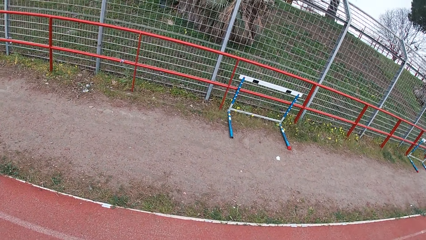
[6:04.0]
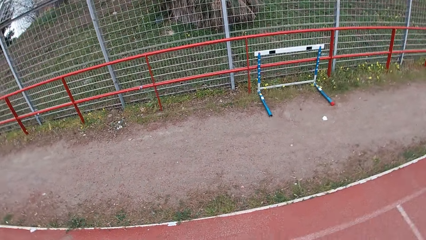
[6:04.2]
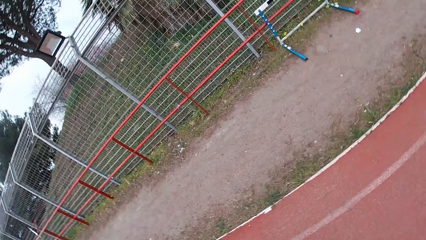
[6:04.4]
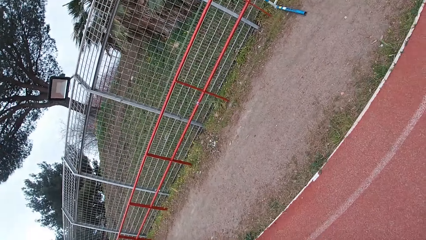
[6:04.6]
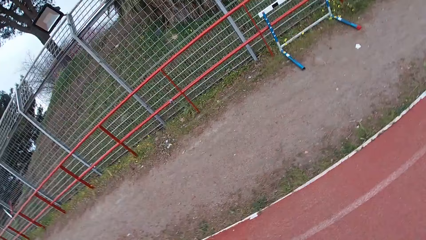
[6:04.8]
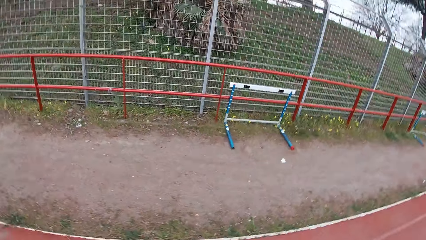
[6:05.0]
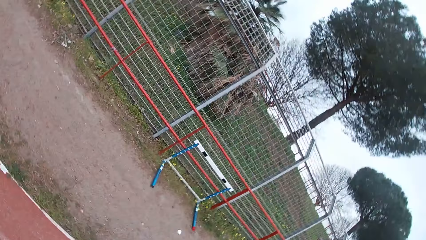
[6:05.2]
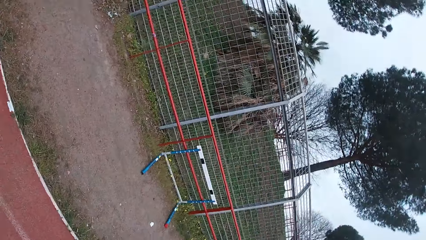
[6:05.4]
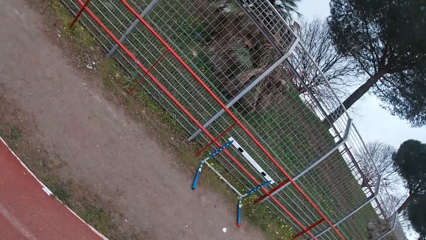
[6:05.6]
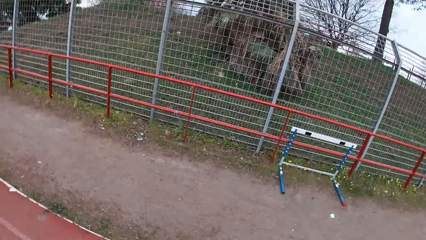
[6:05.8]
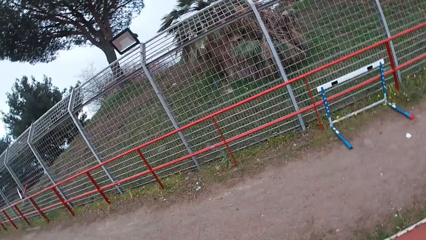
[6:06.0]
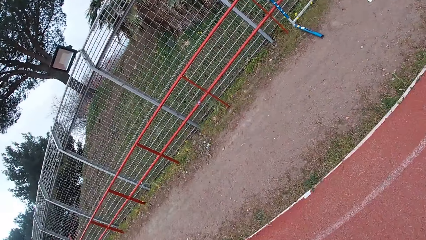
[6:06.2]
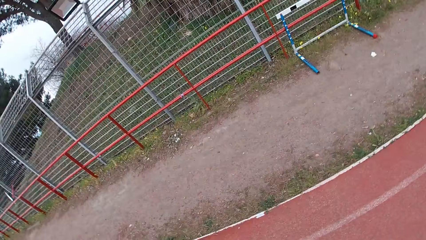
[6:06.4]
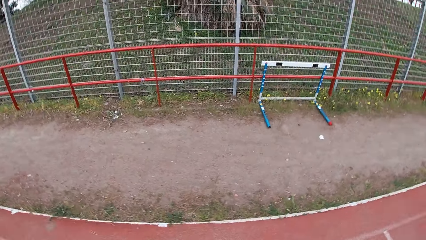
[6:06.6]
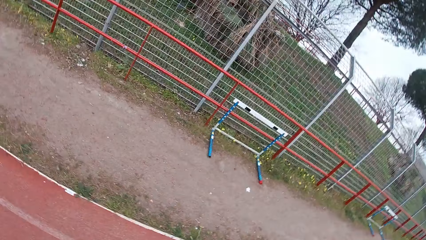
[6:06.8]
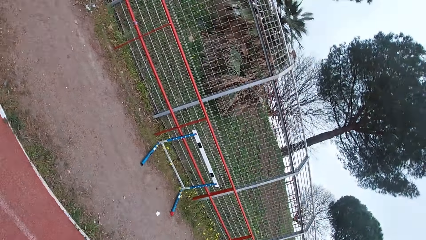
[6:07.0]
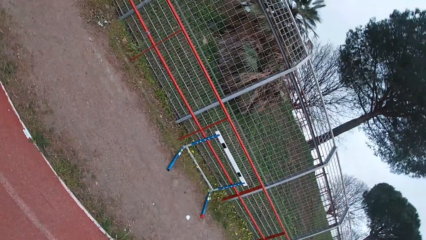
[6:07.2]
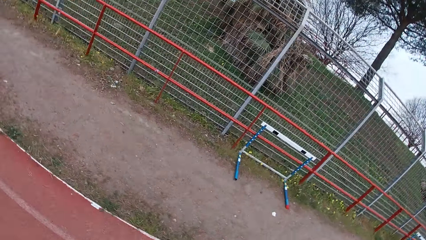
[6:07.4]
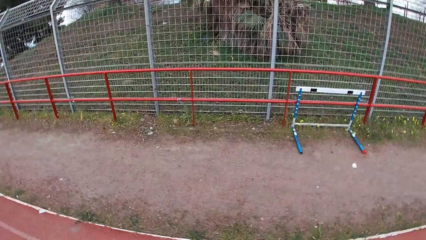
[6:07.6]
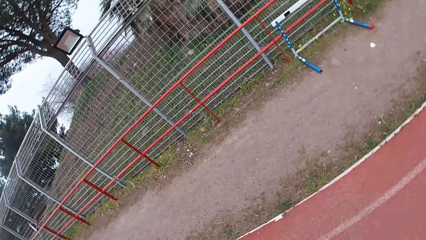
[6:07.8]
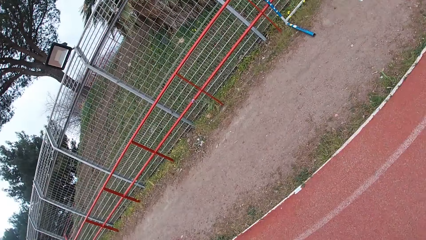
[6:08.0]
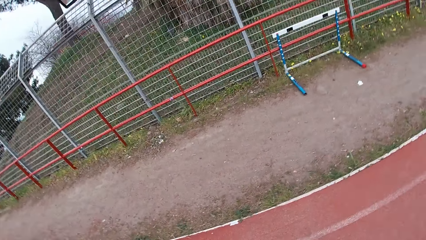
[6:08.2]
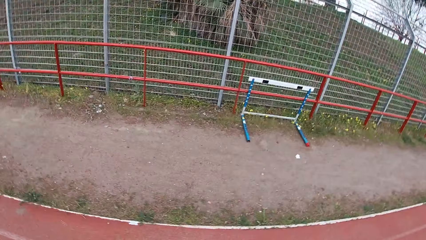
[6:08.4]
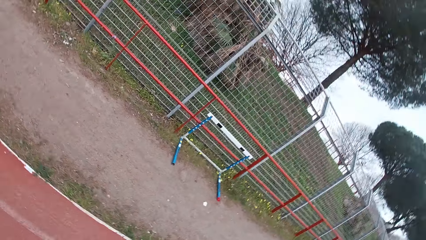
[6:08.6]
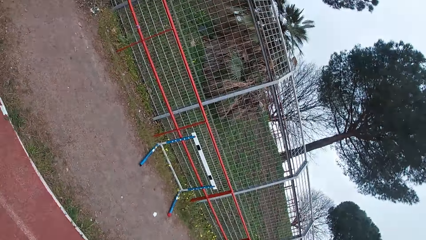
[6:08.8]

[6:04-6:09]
The camera wearer flexes his neck. He looks around.

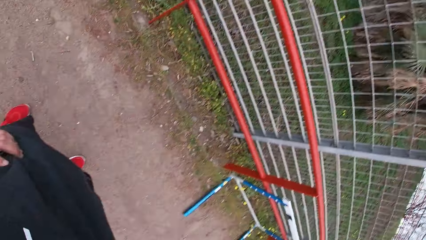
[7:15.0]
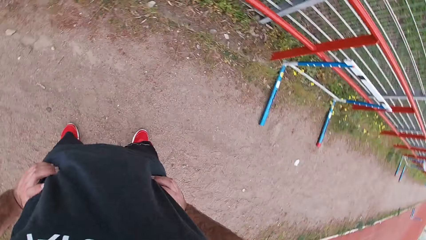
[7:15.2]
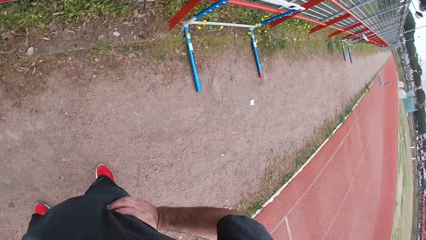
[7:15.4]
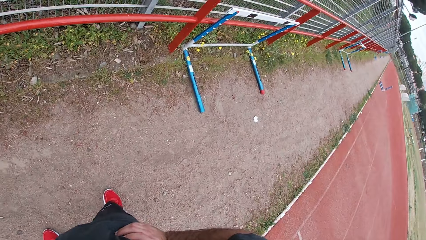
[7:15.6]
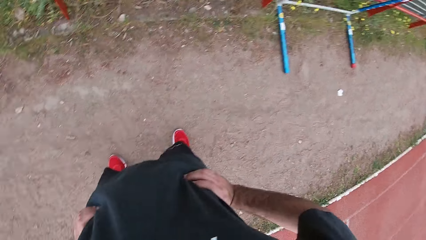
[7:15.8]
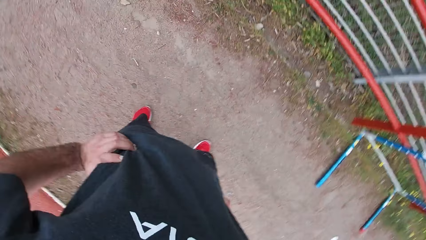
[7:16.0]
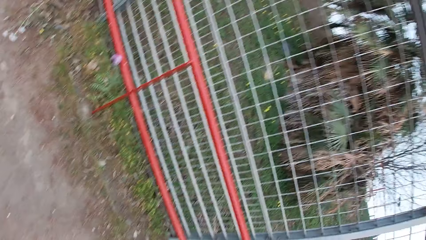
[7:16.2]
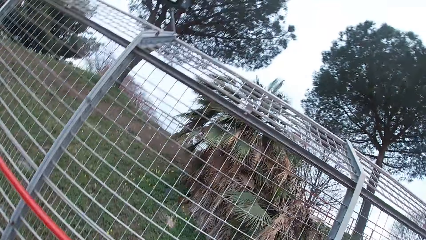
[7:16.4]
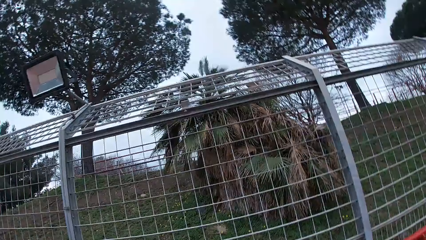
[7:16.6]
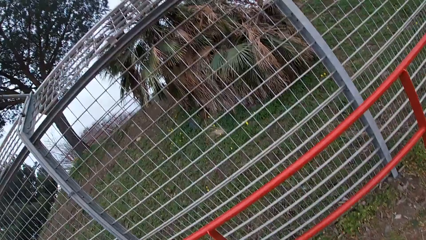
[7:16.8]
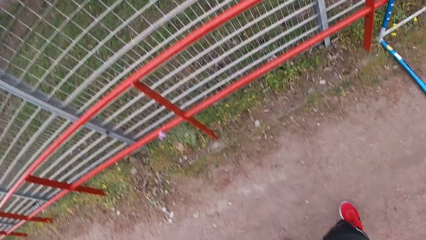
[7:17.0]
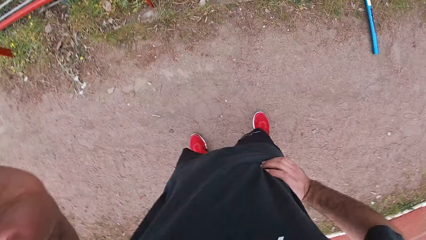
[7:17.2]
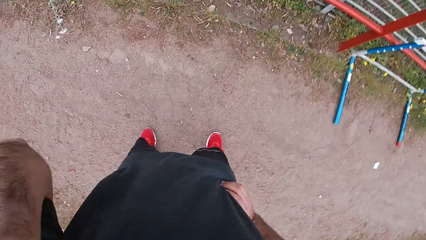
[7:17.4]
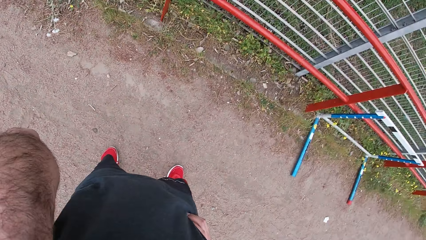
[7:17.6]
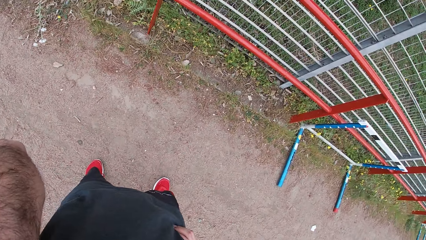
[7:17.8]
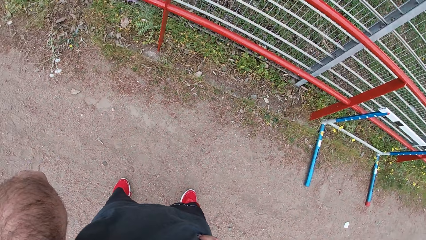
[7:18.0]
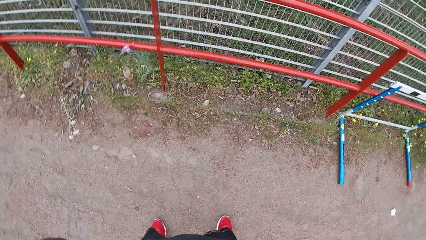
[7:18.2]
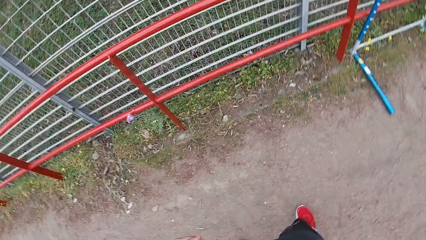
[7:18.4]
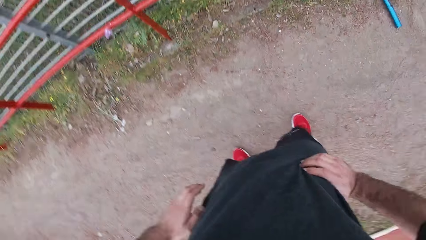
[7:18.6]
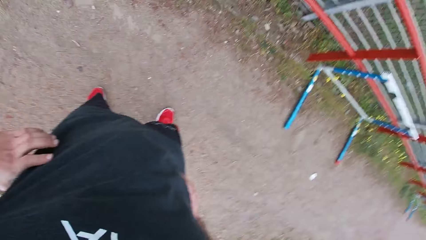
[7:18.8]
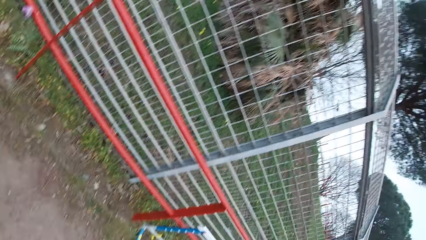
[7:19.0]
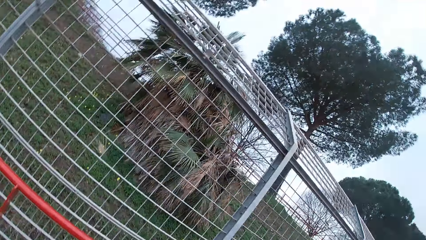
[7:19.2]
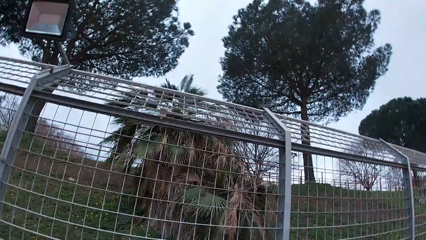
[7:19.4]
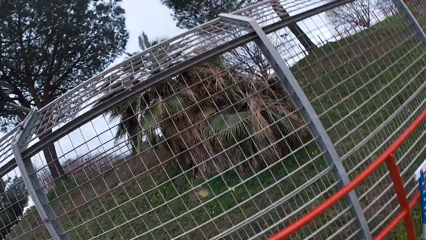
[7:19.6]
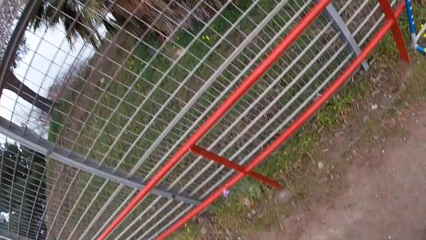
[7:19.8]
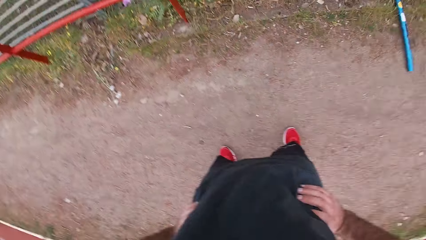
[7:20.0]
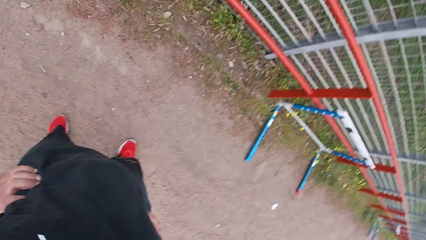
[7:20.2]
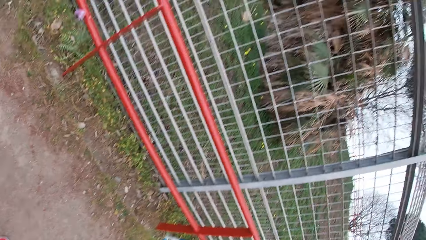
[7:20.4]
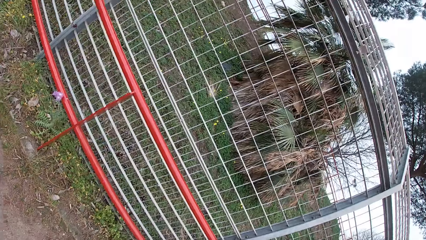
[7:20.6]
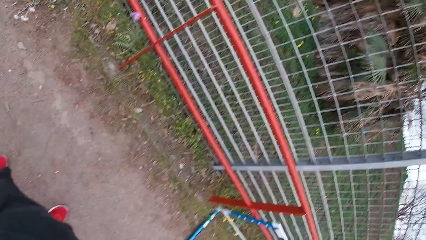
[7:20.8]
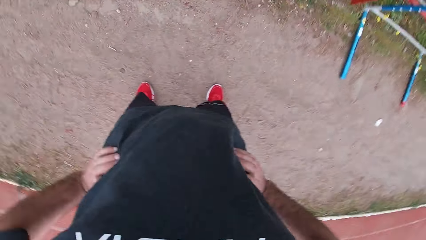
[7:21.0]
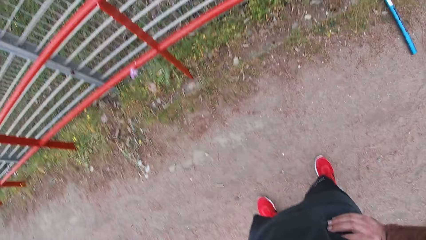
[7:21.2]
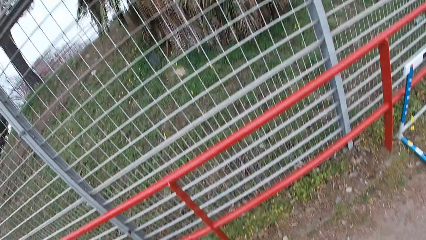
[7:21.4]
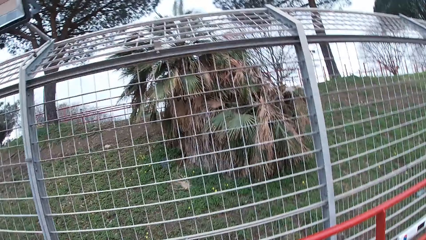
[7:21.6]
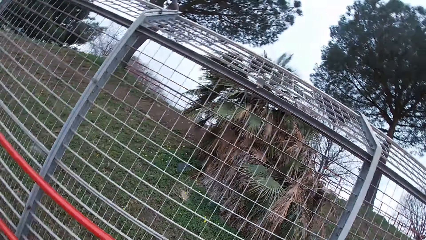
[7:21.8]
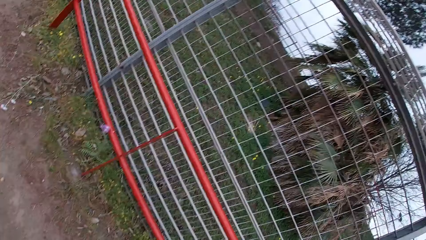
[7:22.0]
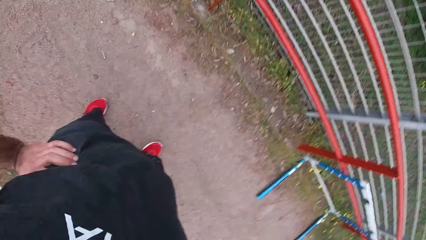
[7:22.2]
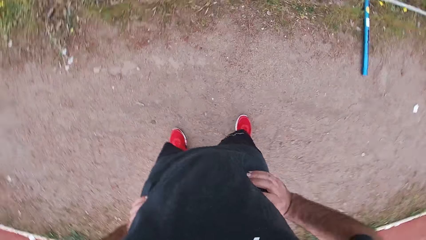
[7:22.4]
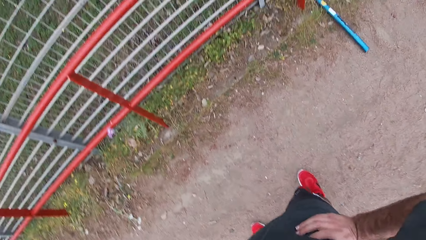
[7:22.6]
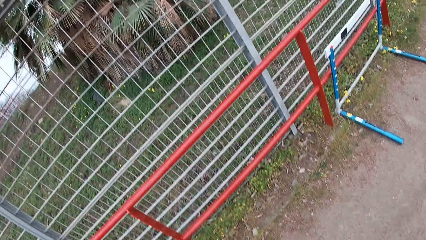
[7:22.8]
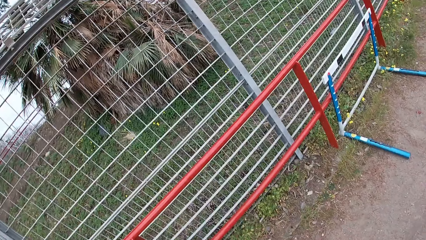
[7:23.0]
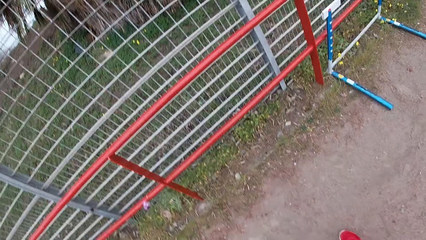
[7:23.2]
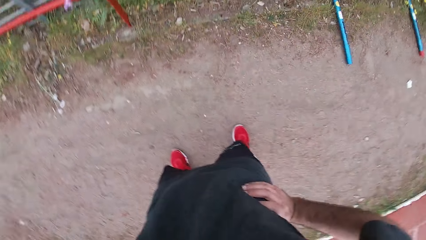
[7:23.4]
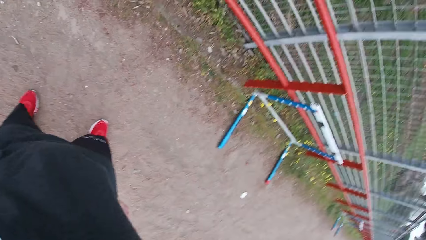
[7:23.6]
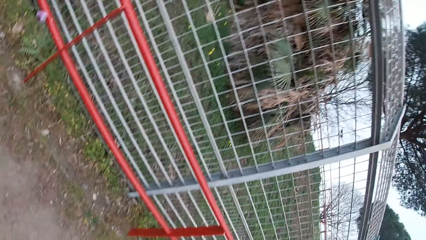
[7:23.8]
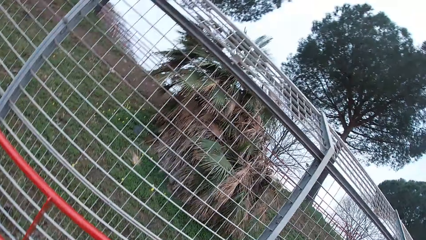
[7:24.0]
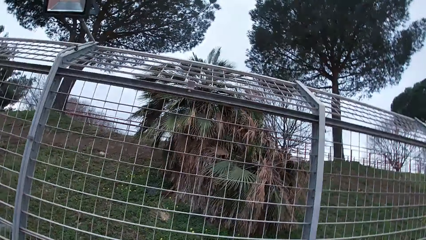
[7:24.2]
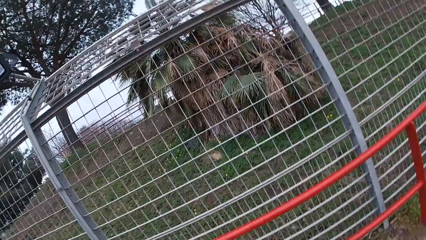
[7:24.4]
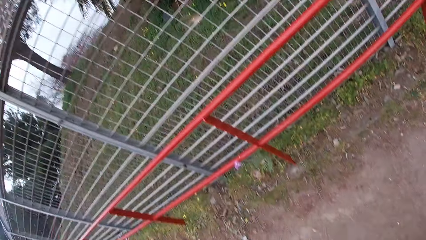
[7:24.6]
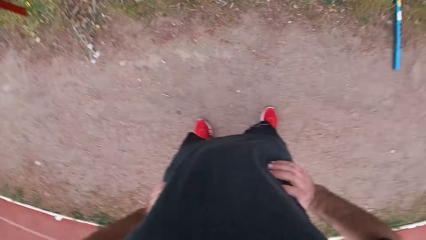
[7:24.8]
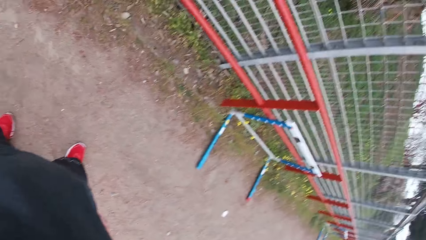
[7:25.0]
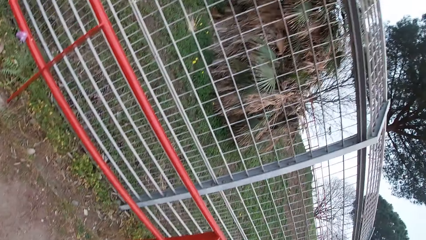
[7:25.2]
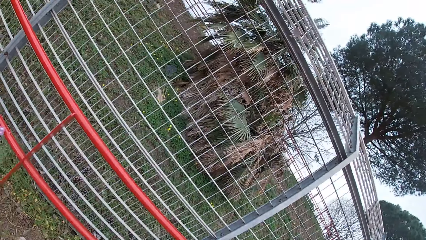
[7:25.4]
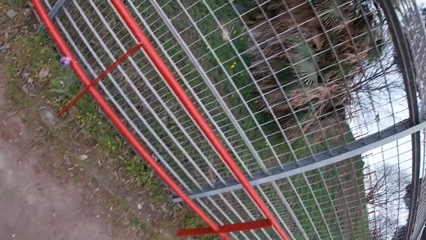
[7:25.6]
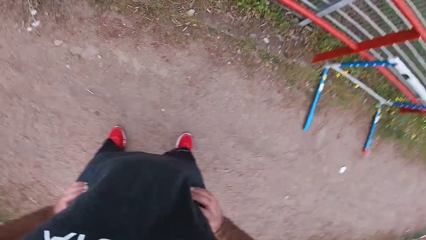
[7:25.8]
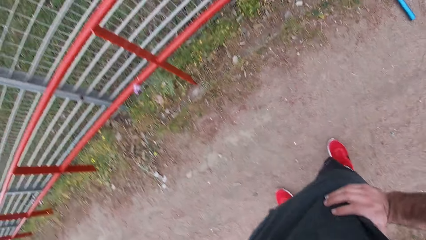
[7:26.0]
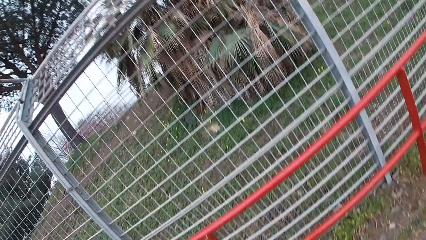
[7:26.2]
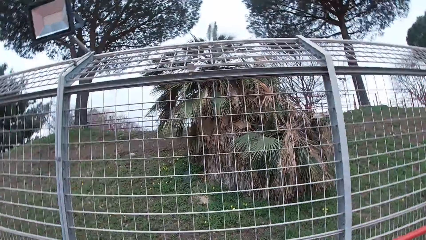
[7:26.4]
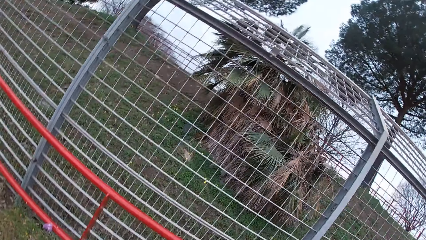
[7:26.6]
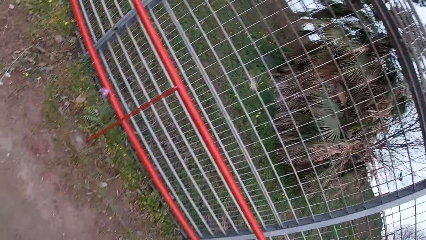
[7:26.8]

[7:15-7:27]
The camera wearer raises his left hand. He flexes his neck.
